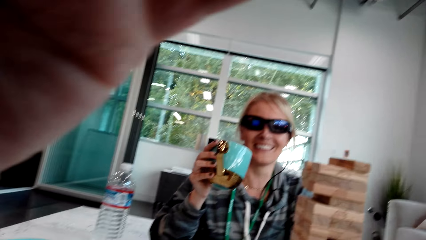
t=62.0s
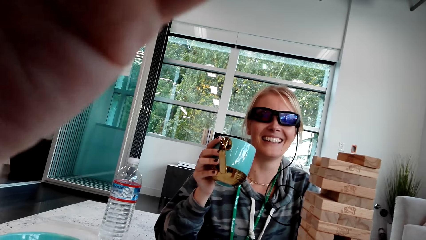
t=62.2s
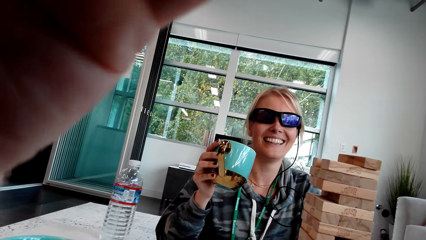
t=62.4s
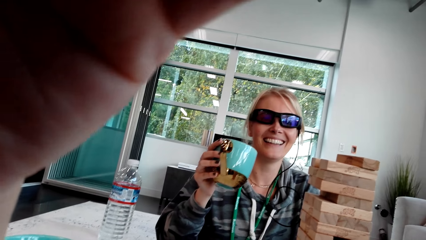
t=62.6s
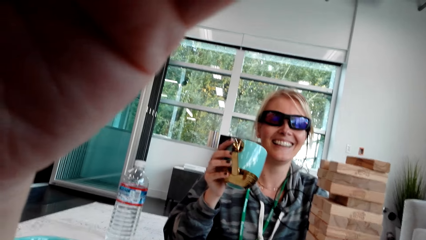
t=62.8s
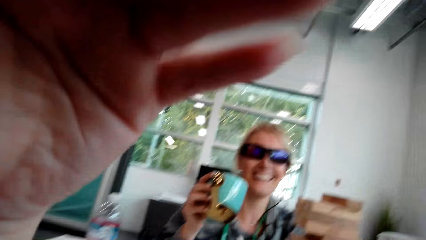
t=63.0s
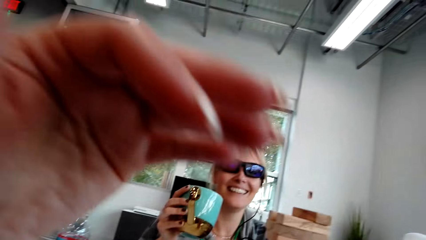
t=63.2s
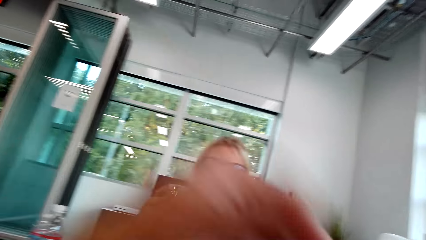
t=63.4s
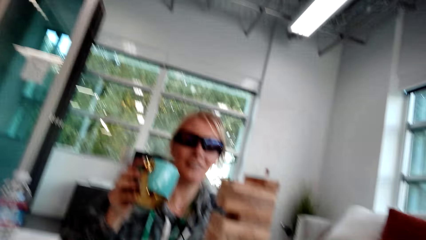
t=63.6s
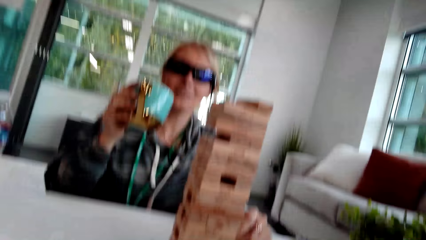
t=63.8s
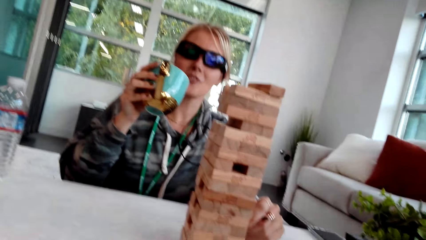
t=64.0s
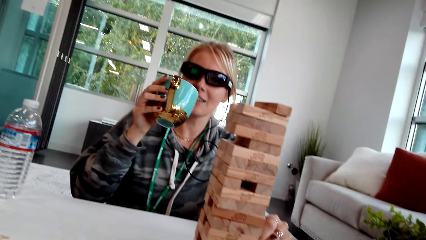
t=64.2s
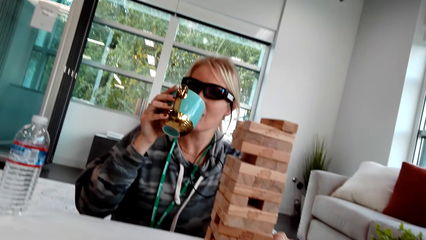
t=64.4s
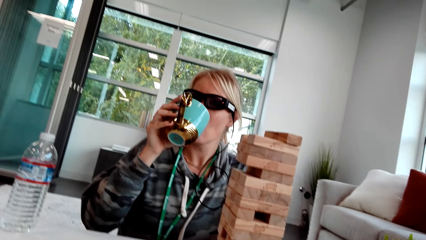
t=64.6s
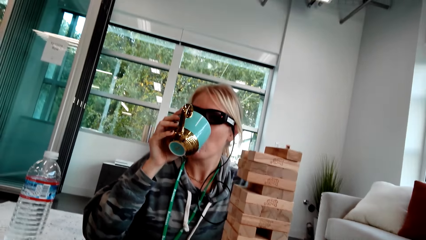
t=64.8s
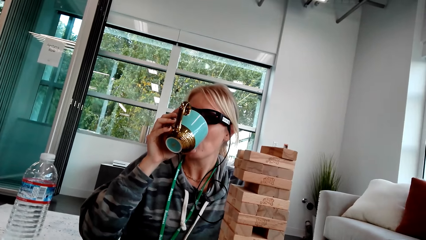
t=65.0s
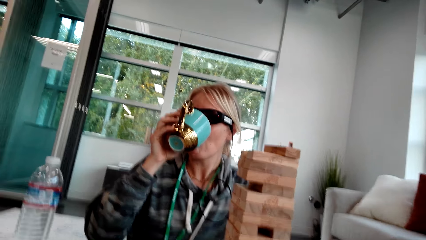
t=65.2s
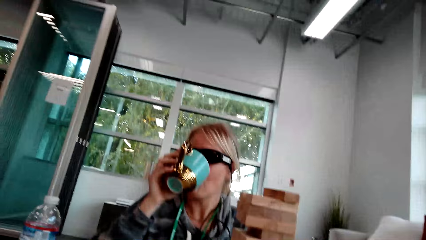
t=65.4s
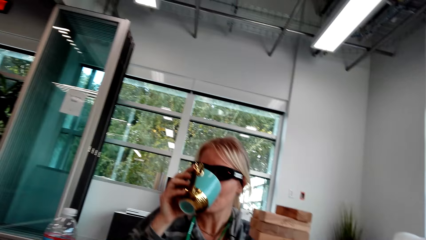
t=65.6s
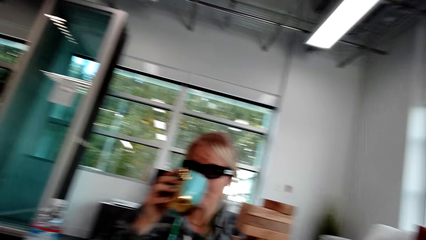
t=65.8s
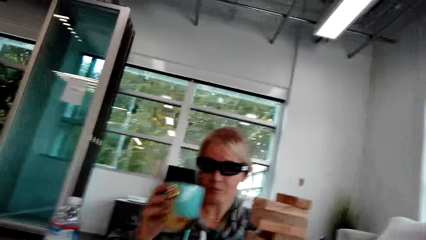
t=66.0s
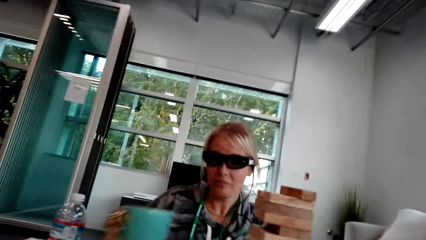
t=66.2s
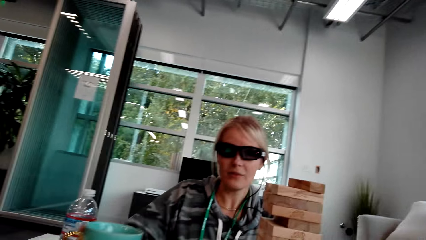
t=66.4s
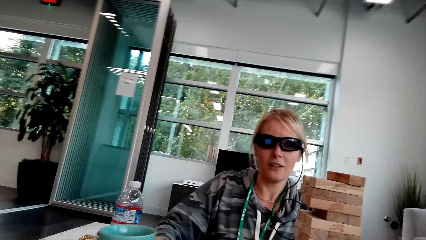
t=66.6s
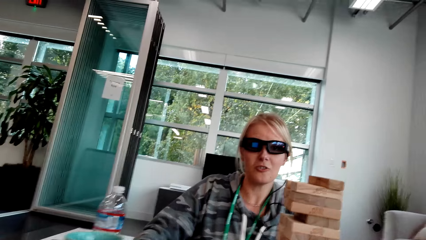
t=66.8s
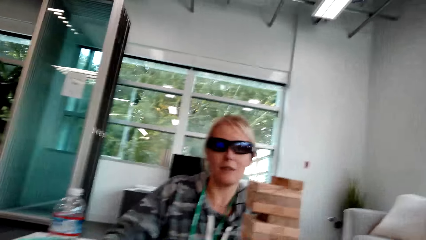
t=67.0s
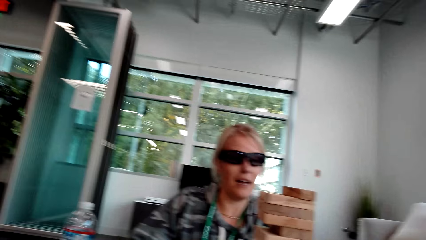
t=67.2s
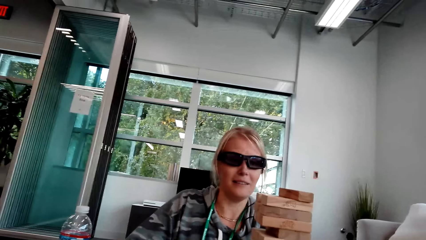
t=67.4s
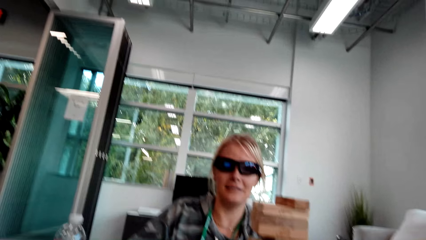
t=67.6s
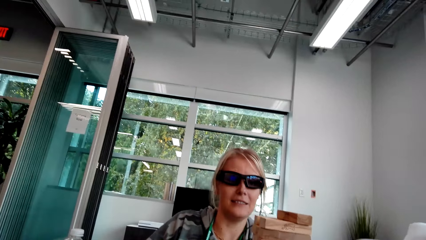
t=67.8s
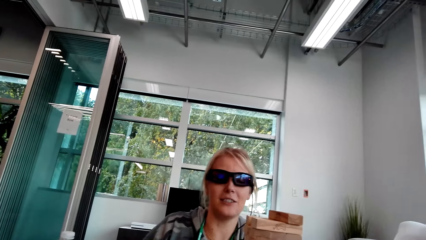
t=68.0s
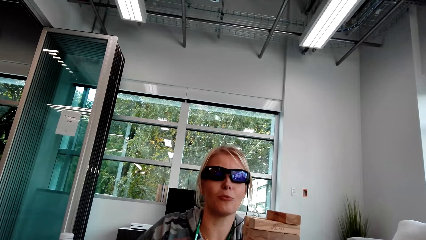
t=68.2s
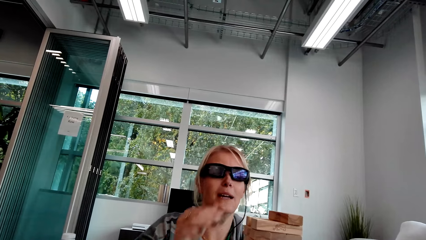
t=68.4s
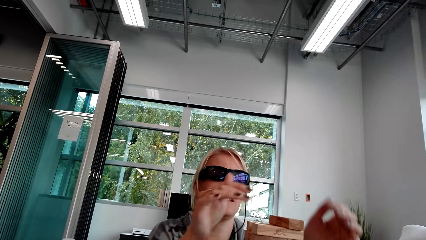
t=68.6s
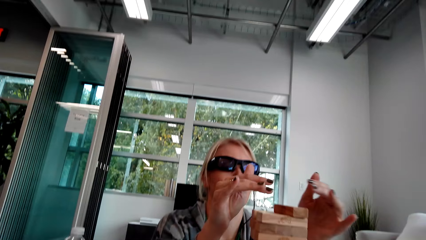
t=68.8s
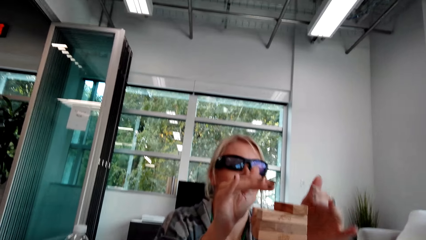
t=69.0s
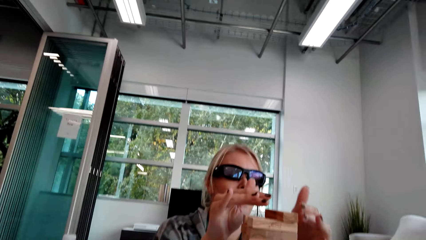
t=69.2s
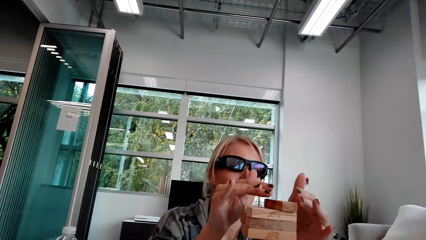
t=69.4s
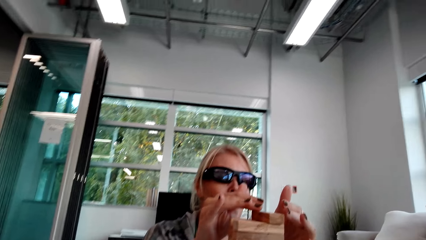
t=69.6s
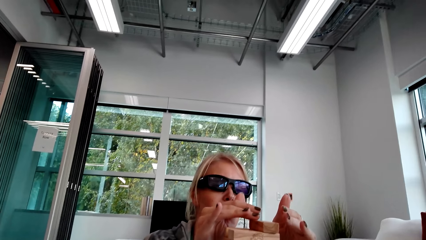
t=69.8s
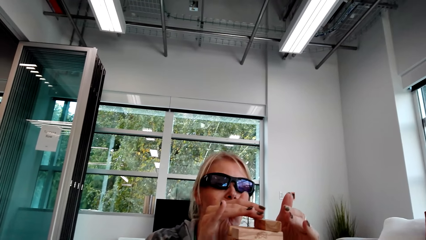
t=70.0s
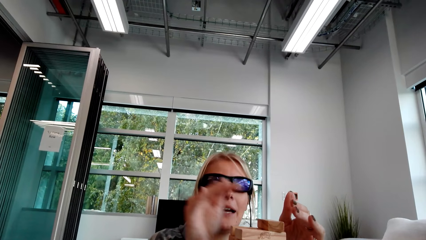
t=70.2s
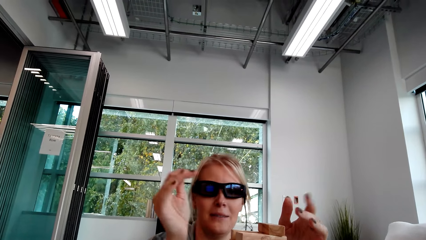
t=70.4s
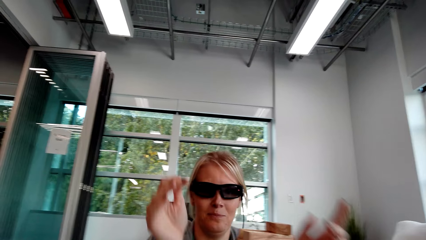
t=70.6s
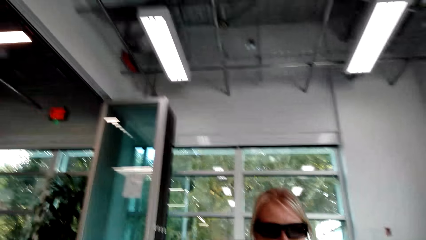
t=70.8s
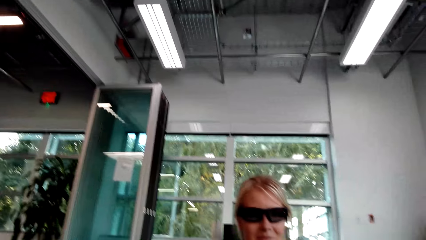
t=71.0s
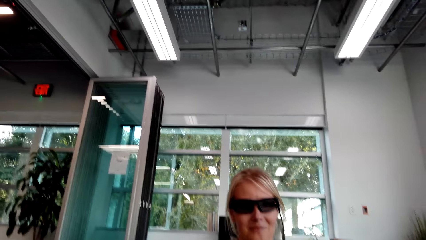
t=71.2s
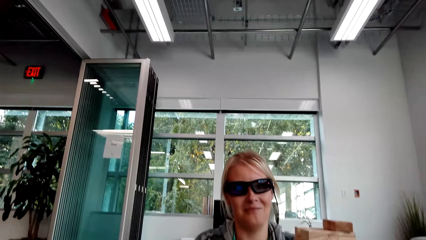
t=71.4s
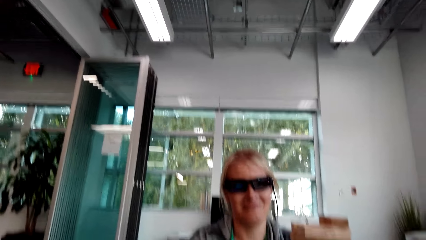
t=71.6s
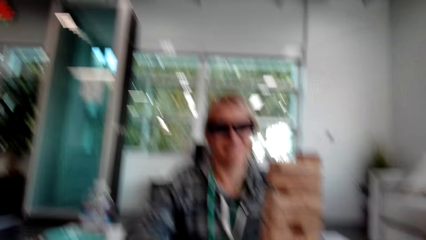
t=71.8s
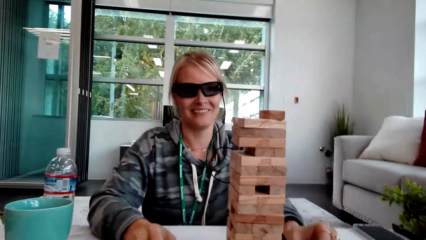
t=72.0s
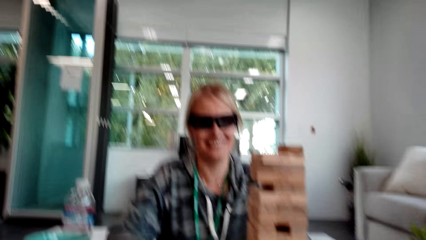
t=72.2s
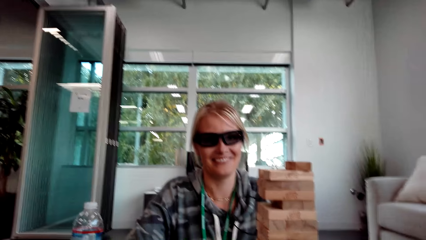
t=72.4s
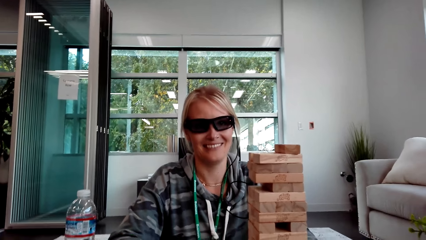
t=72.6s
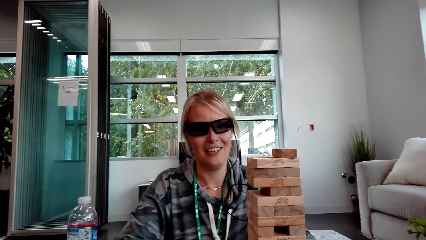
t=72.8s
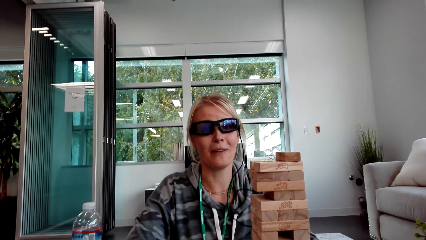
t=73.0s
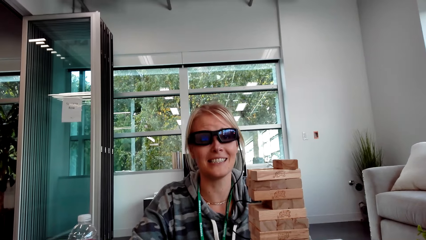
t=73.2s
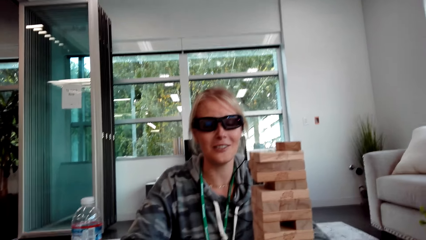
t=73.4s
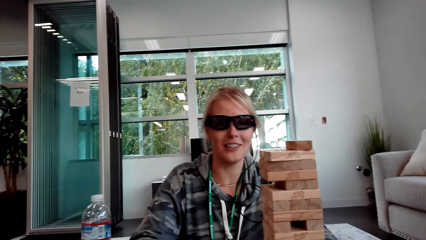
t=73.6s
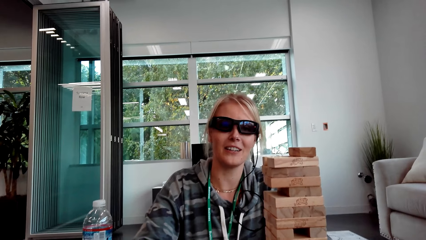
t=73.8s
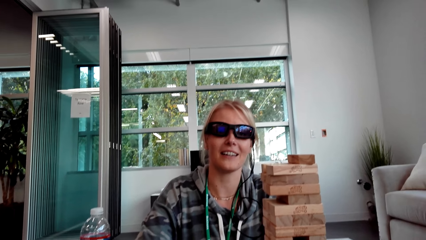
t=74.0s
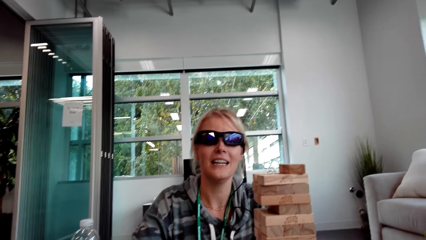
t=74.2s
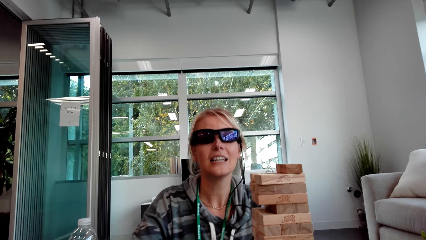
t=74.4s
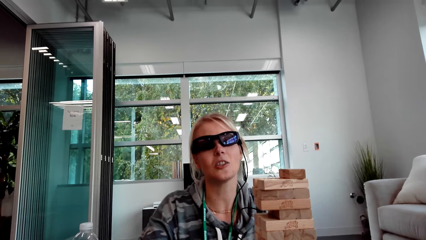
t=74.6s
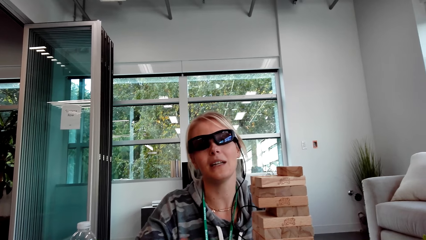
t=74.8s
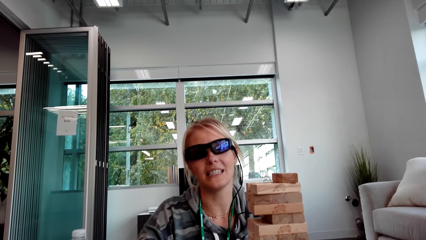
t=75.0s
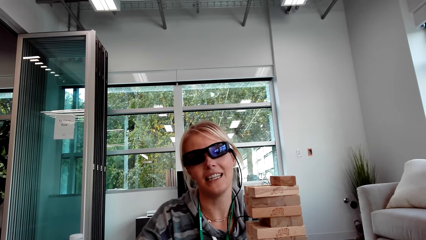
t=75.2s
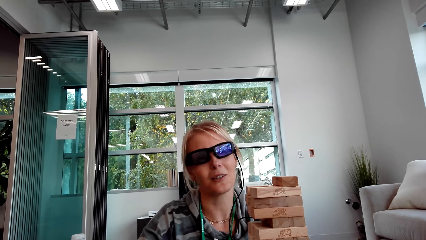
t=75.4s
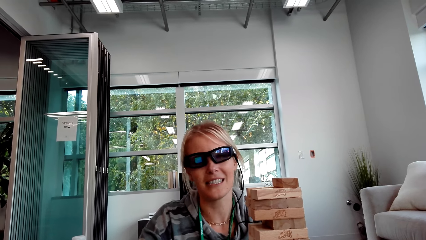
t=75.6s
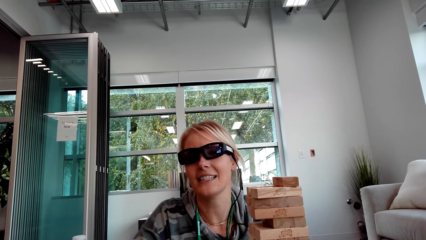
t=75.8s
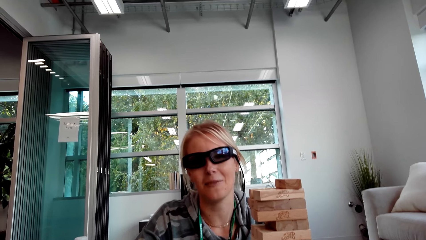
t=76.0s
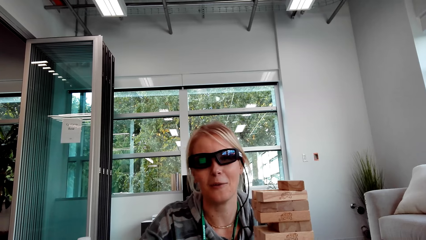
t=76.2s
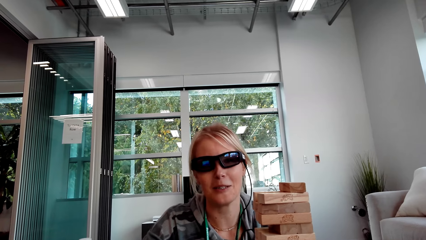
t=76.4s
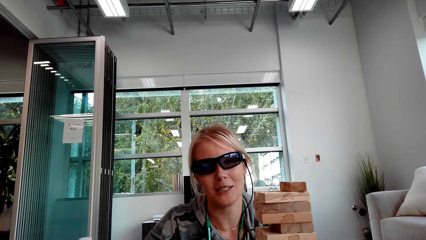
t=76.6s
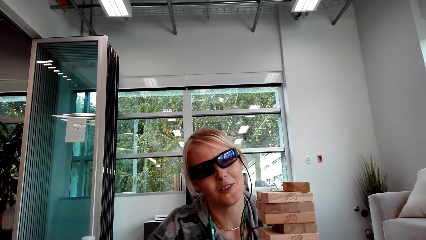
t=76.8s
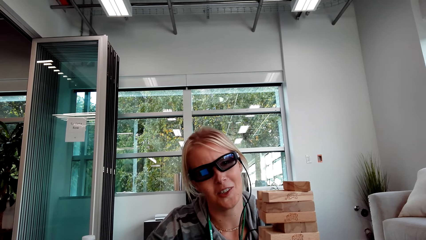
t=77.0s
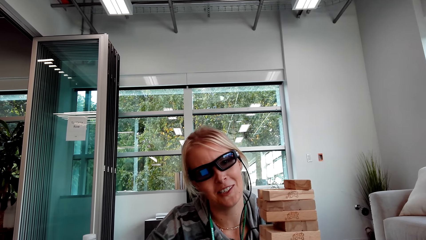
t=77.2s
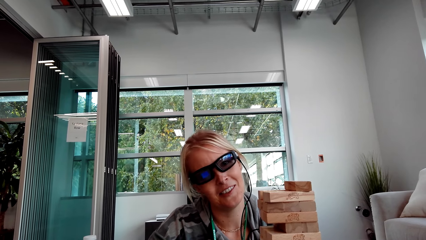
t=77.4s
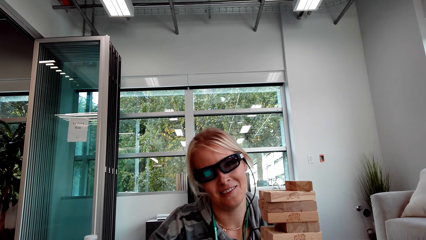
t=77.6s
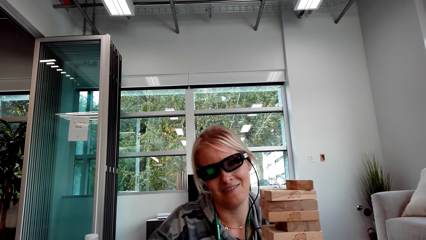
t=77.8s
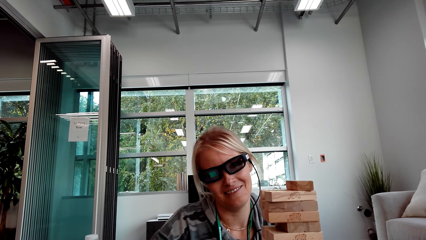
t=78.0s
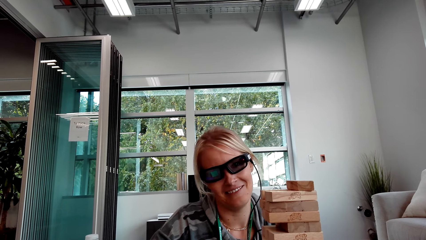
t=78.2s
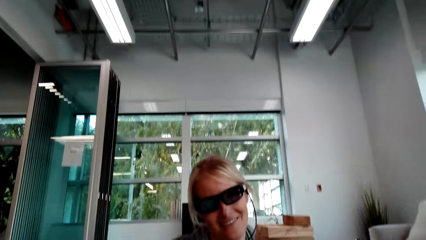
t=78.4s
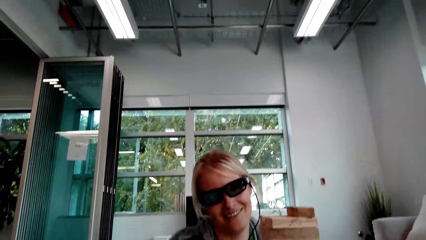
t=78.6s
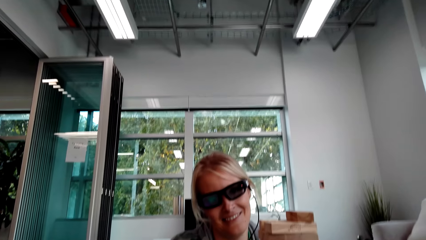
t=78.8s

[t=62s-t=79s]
The camera wearer moves the hand and drops the hand. A woman drinks the coffee. The woman puts the cup on the table. The woman talks and moves the hands. The woman interacts with another woman. The first woman drops the hands. The camera wearer talks. The first woman talks.
